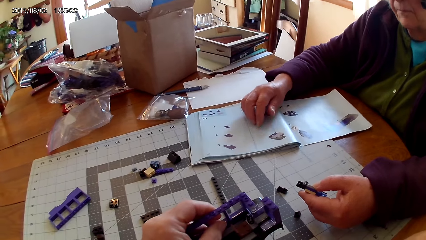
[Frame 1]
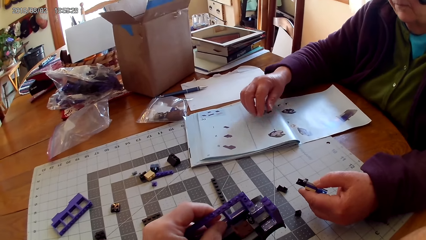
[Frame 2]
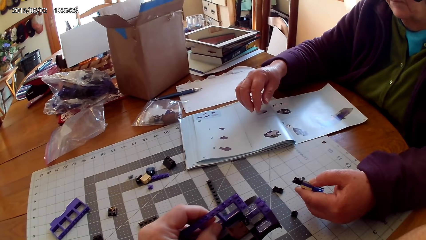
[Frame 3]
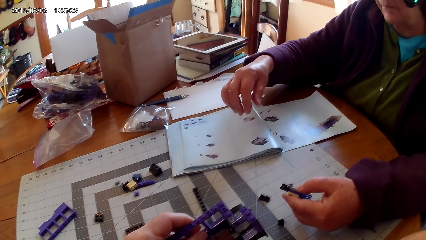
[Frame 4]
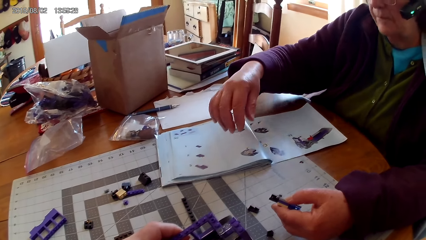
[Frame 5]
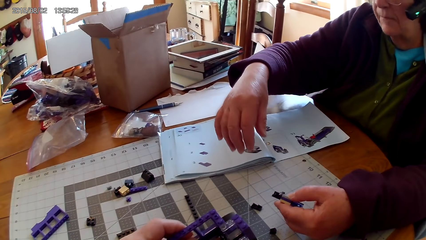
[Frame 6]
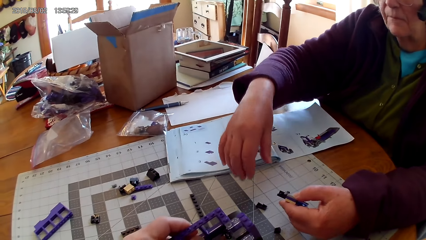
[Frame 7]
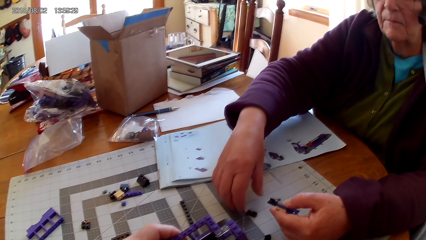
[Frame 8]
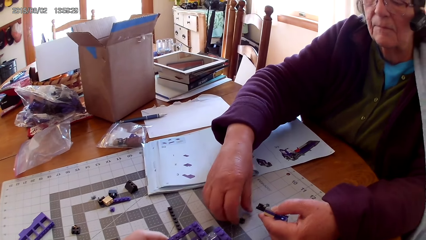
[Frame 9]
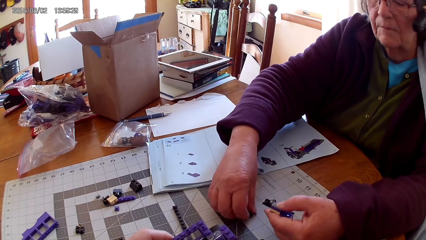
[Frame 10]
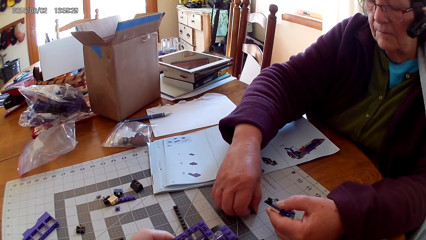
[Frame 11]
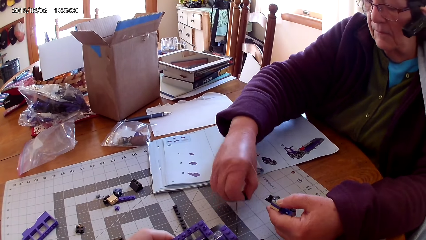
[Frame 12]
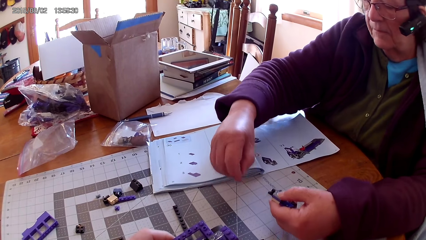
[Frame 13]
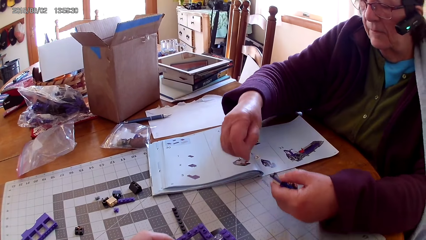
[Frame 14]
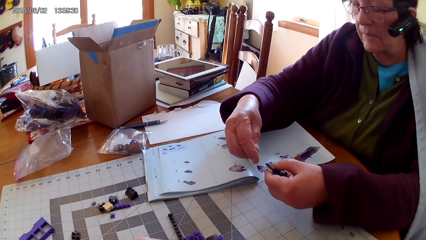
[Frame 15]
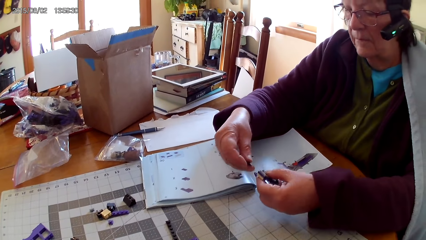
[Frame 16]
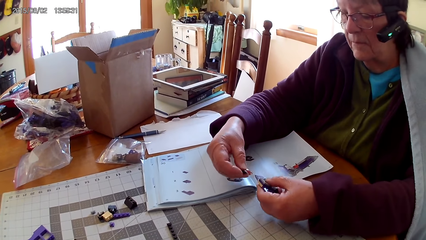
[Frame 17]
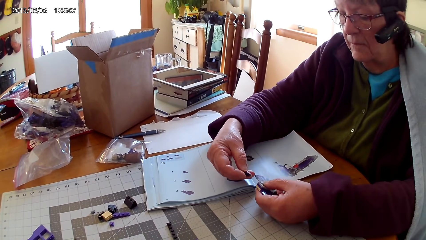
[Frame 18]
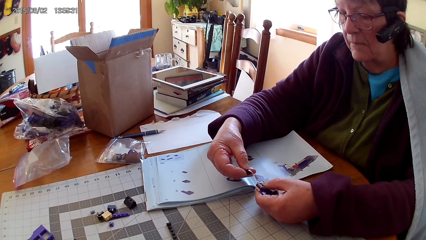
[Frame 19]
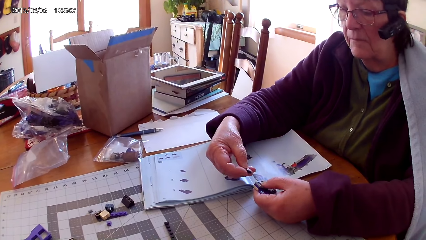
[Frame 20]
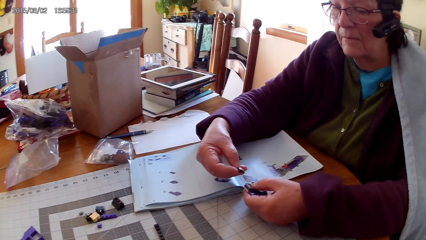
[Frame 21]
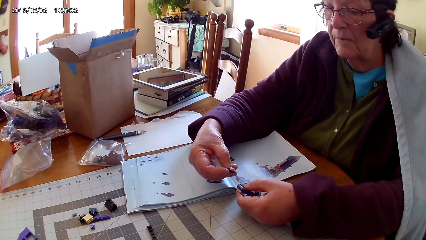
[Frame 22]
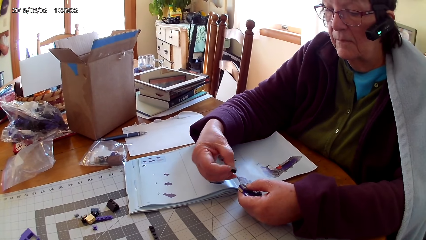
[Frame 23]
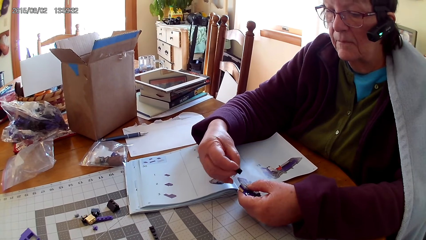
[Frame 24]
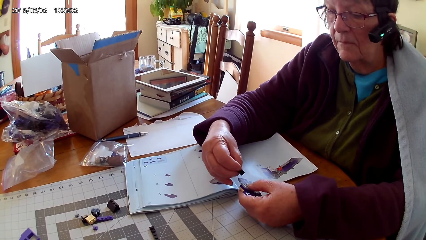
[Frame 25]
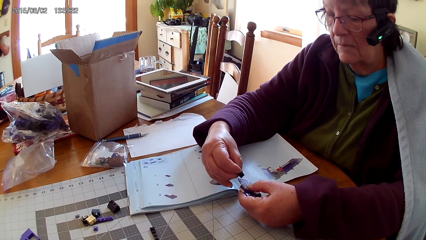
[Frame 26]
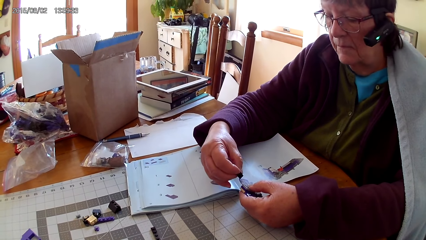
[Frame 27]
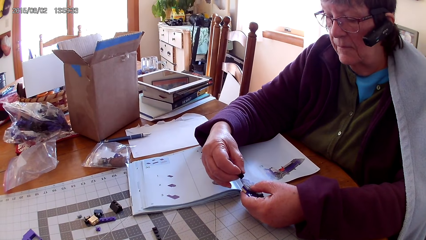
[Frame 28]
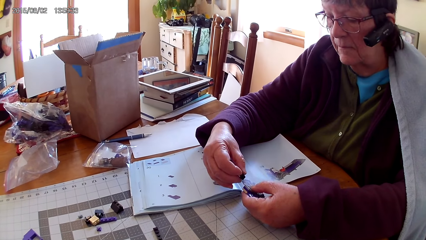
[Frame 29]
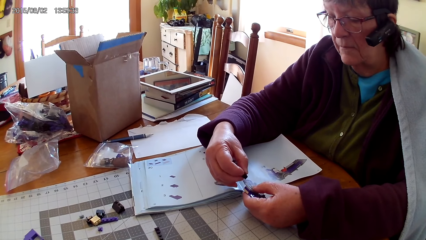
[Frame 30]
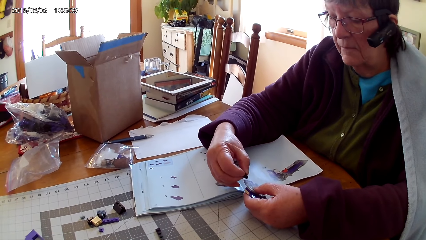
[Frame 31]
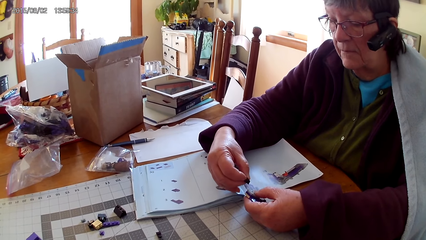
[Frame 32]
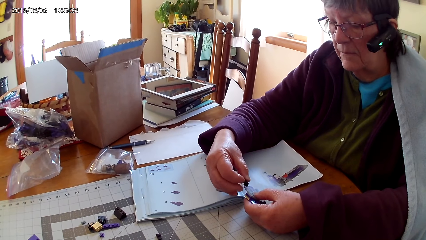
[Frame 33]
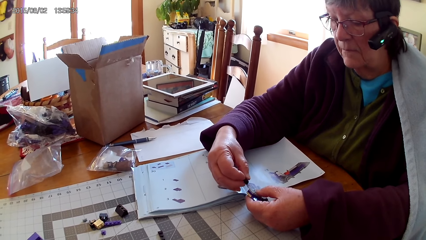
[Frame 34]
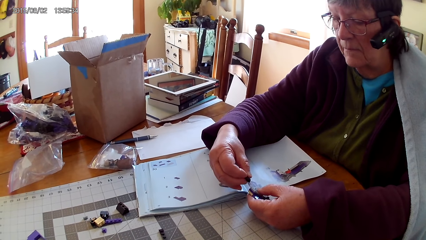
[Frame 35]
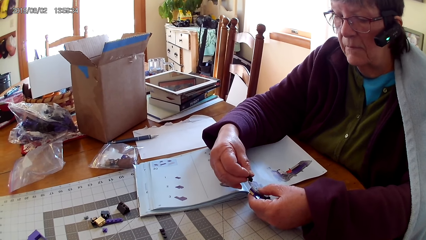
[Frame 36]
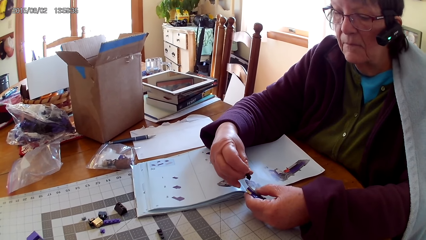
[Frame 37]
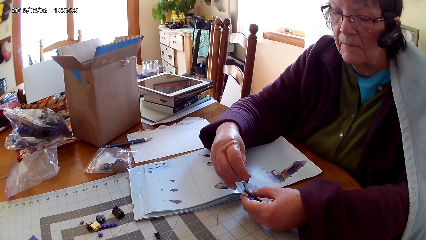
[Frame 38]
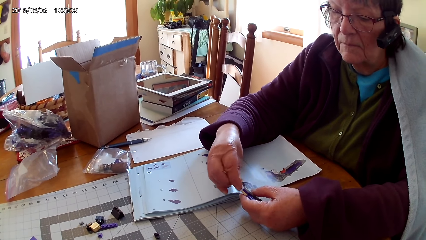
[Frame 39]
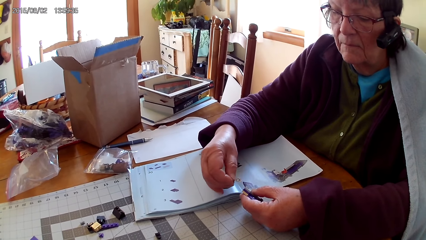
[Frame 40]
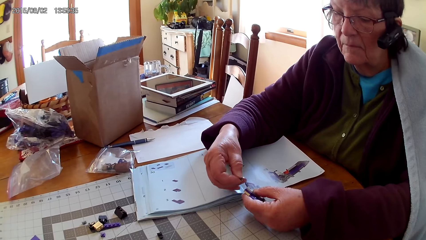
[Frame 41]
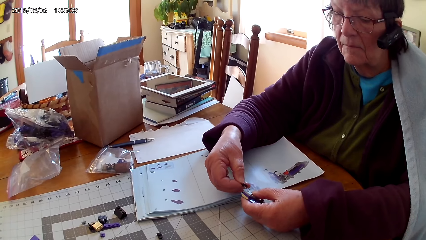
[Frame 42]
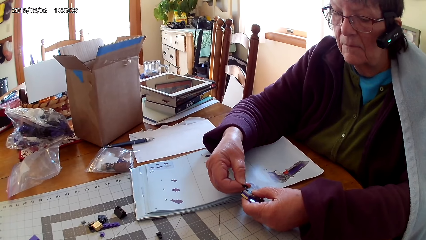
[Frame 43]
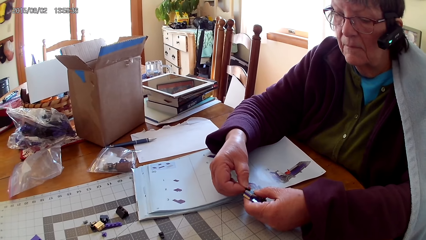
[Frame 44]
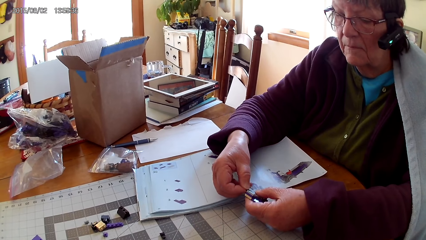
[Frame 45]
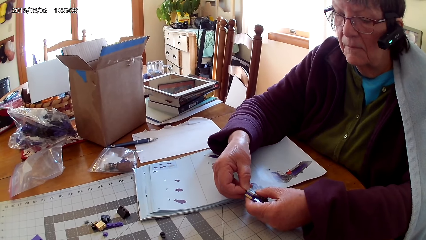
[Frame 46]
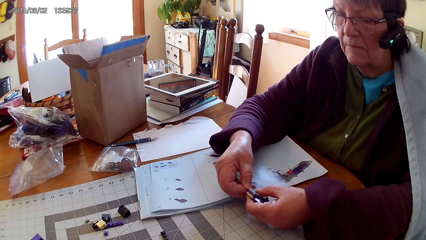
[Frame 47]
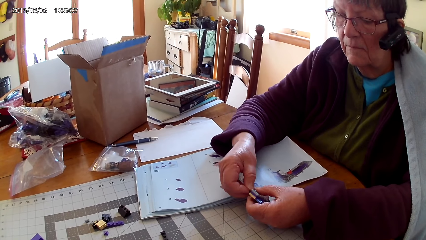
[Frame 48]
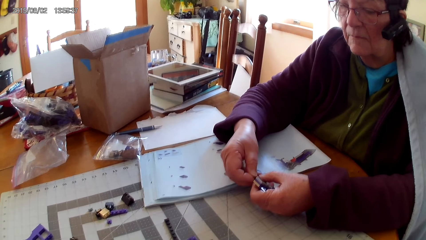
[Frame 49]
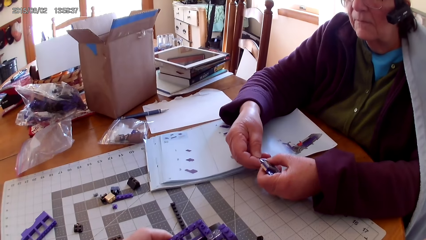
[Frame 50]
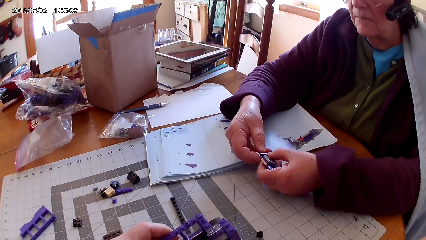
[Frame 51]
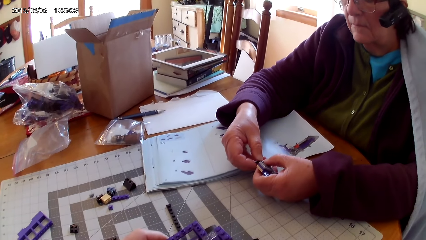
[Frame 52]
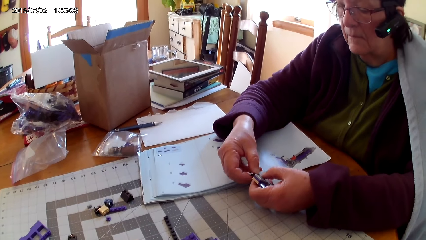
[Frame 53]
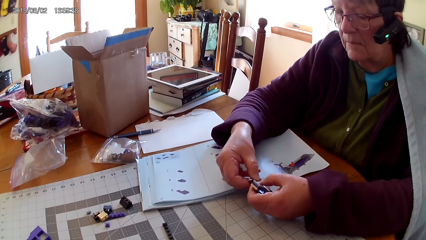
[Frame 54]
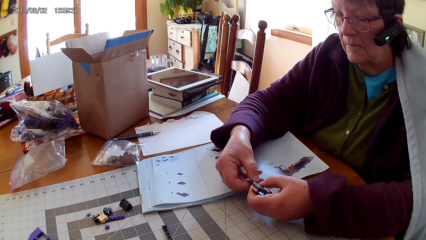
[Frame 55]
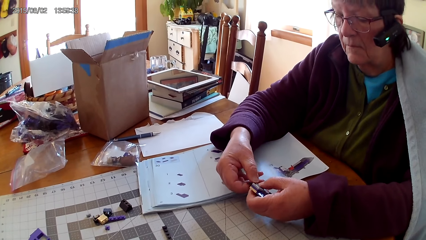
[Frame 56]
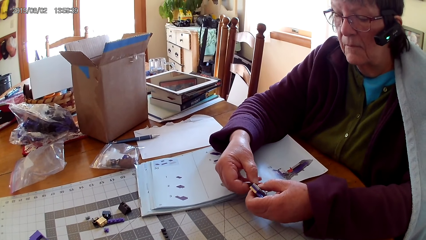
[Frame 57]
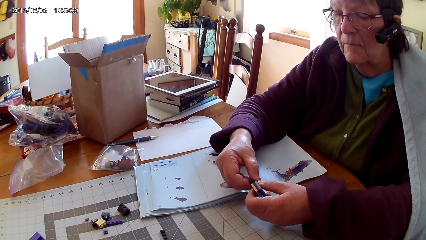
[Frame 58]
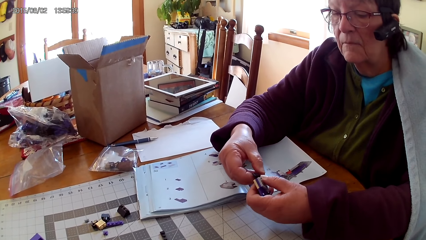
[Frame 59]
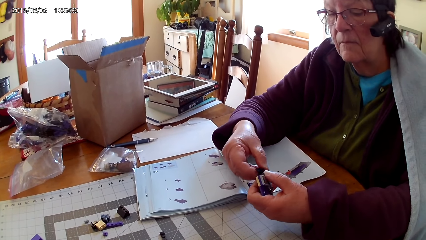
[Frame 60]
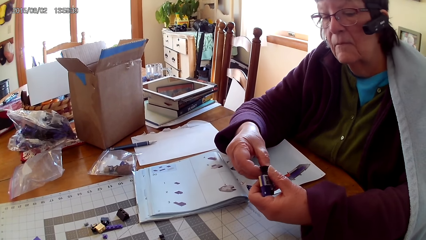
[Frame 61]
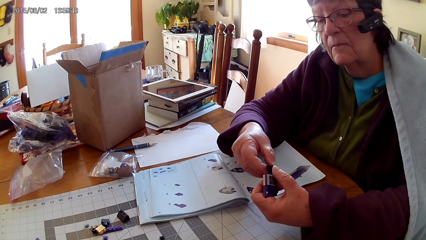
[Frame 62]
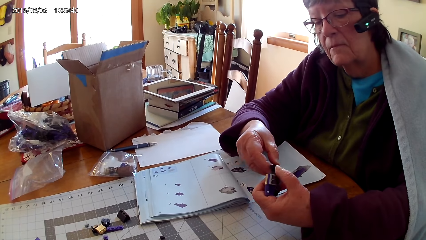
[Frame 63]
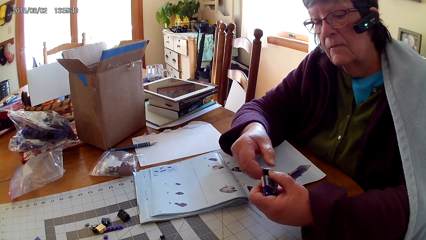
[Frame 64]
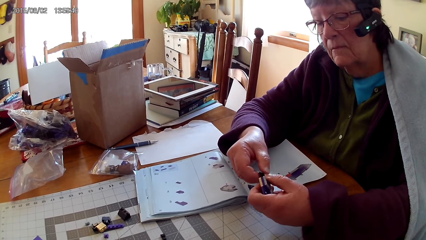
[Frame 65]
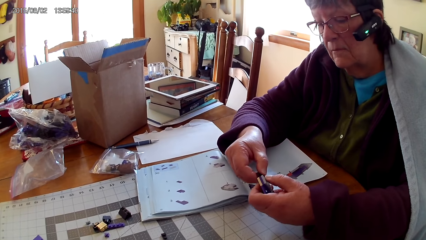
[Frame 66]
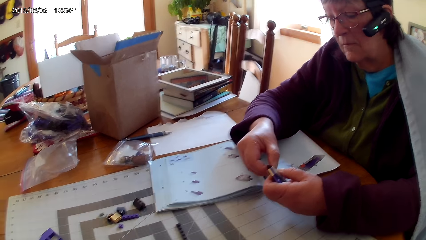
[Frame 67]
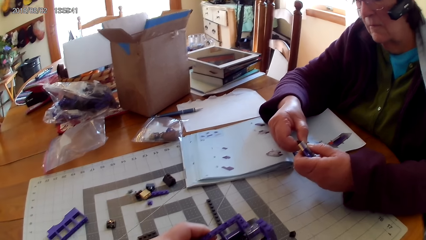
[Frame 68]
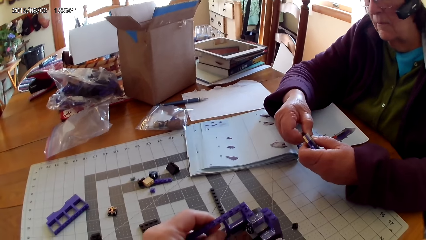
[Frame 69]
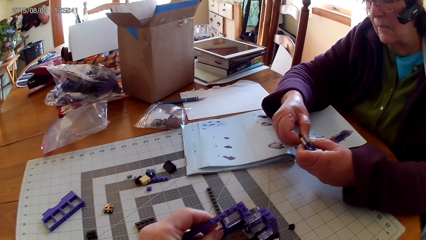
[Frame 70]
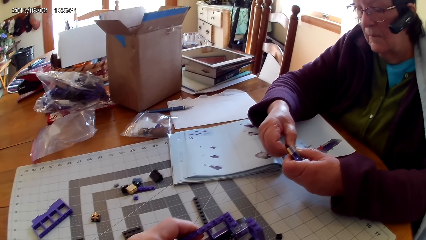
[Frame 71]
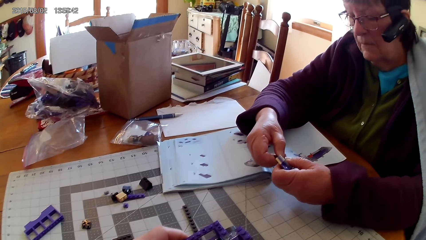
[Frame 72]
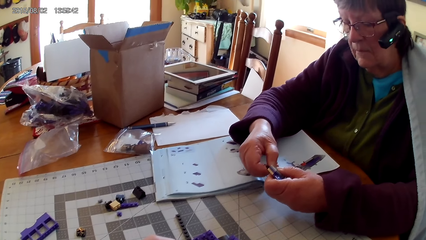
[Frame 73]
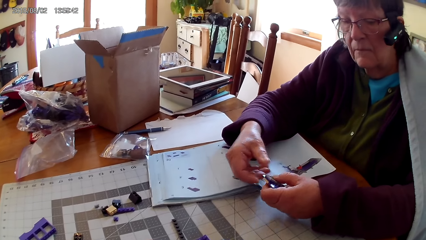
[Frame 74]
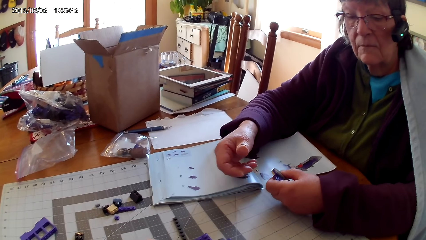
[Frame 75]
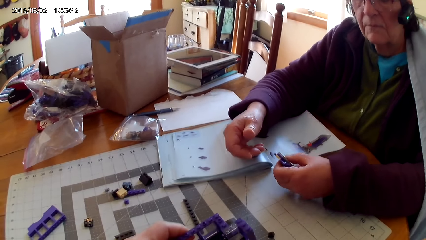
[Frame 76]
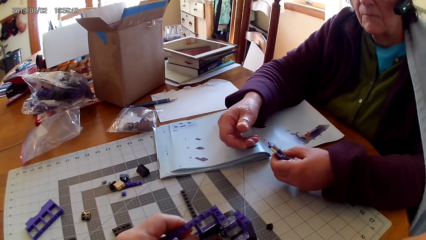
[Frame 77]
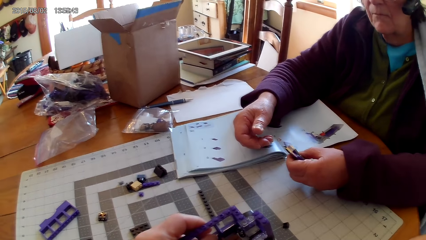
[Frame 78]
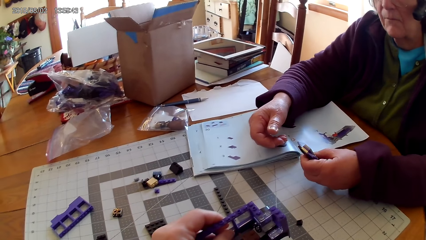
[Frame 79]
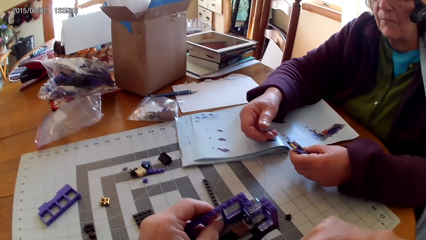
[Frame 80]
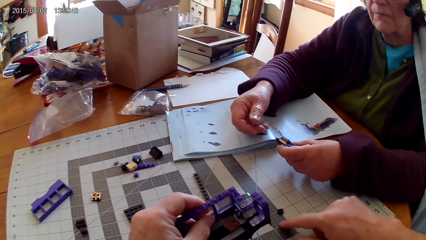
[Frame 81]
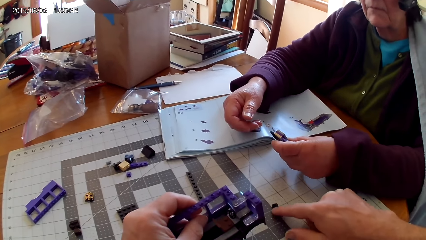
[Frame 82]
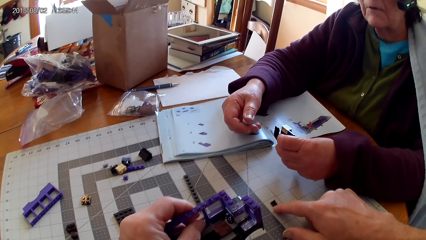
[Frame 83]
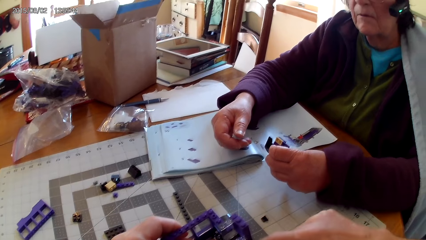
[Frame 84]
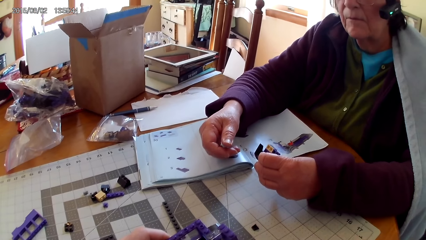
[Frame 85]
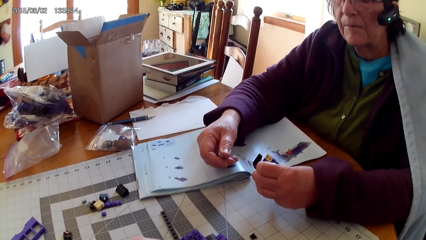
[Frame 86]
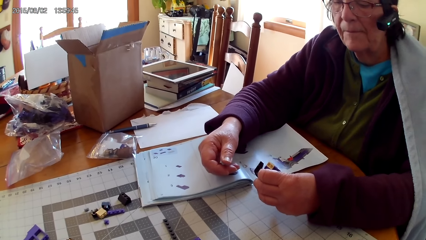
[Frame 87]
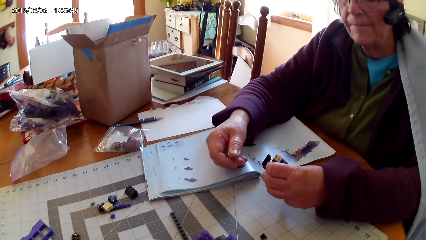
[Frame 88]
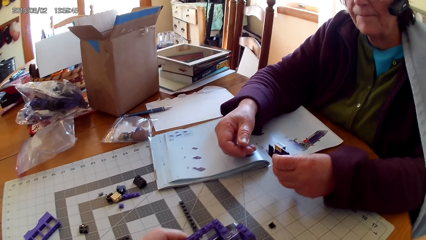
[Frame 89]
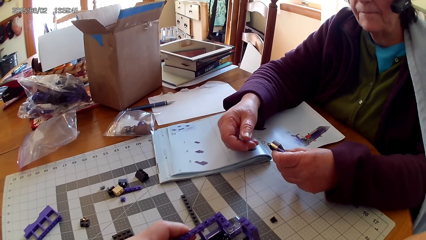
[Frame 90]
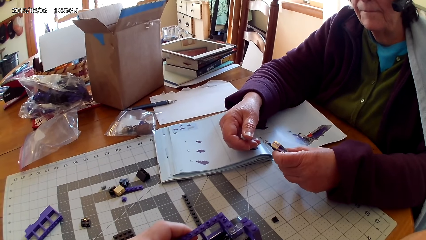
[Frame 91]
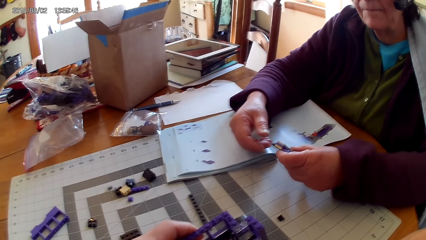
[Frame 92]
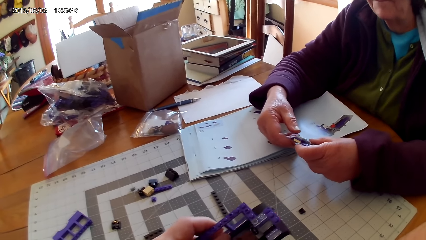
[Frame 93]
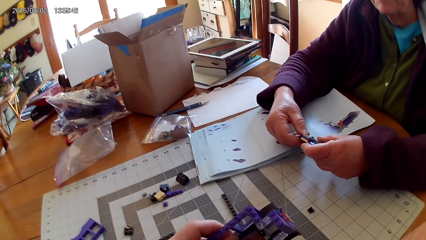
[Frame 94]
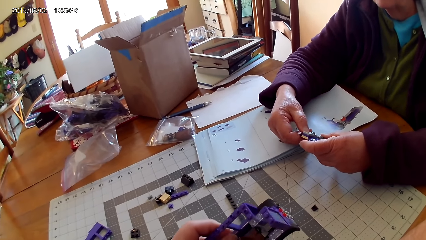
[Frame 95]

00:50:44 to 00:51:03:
A lady picks up a piece of LEGO on a table. The lady plays LEGO on the table. The lady fixes the LEGO piece. The camera wearer plays and pushes a LEGO on the table. The lady inspects a LEGO structure in her hands.
